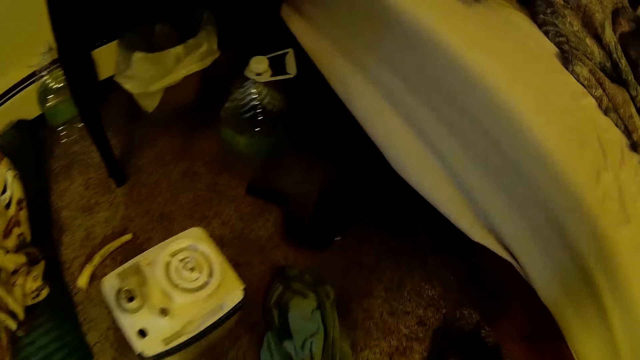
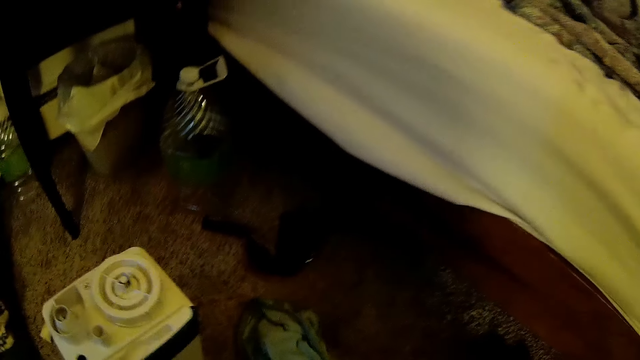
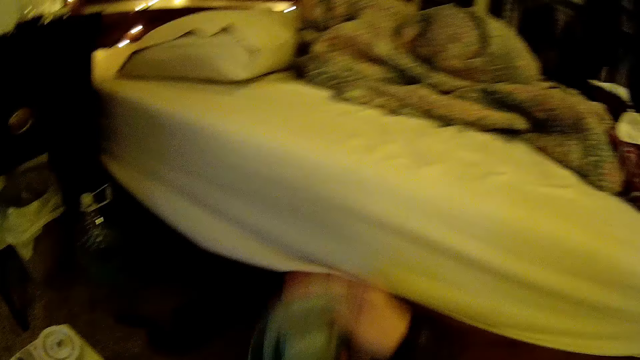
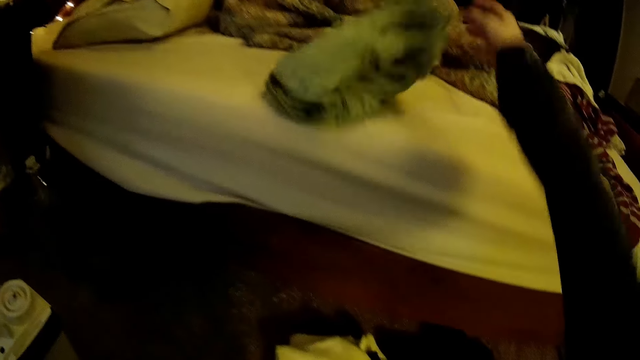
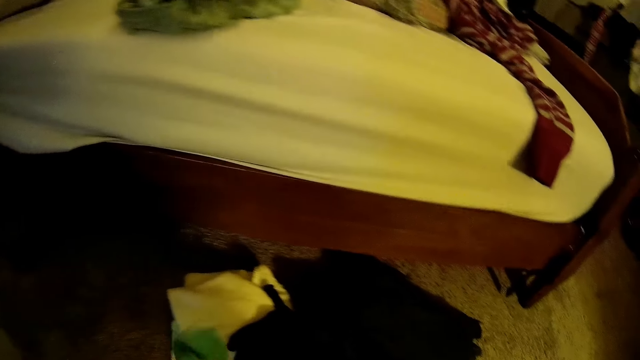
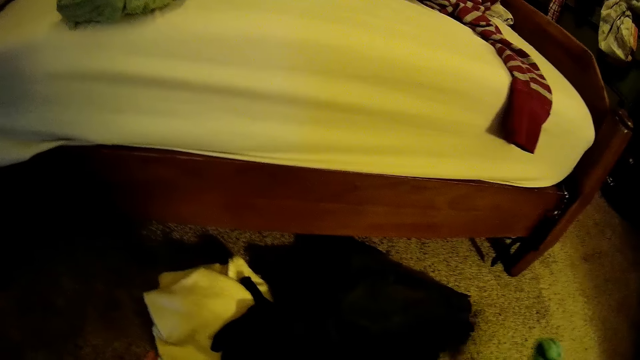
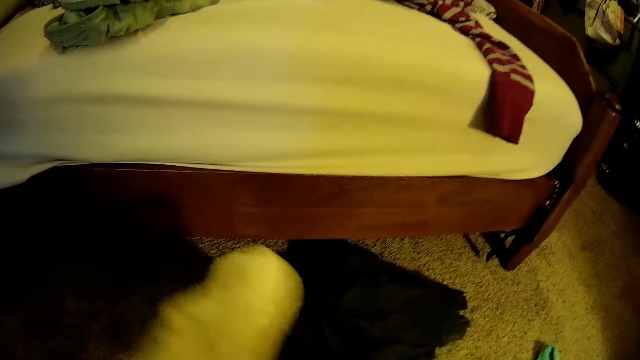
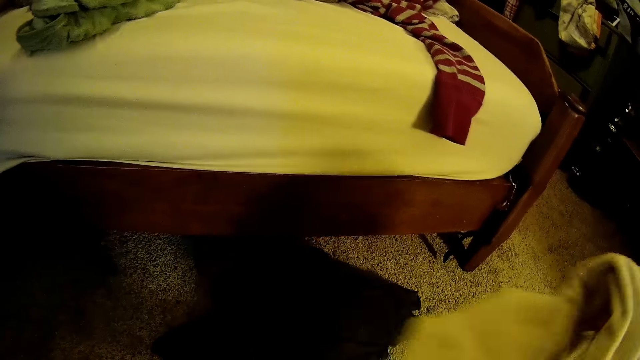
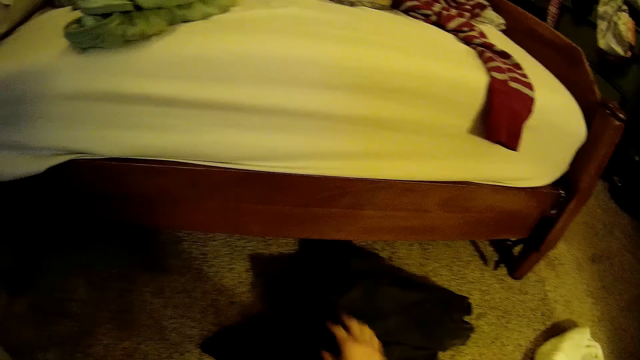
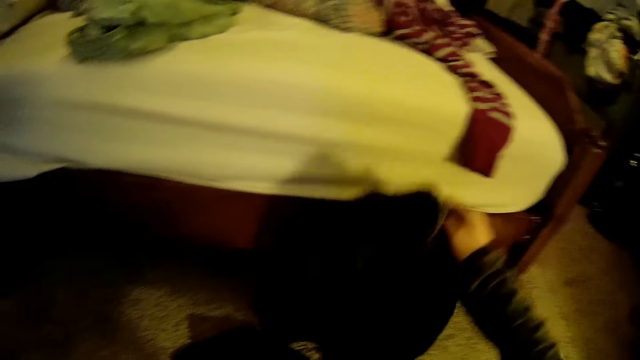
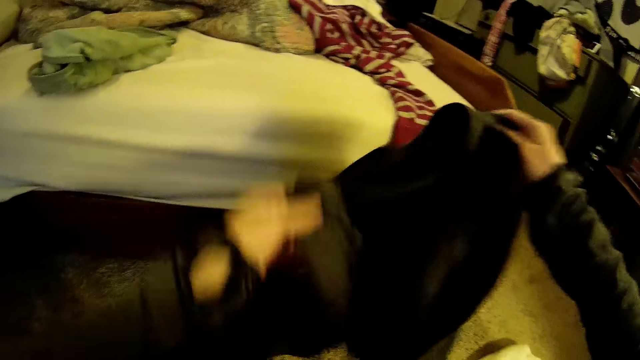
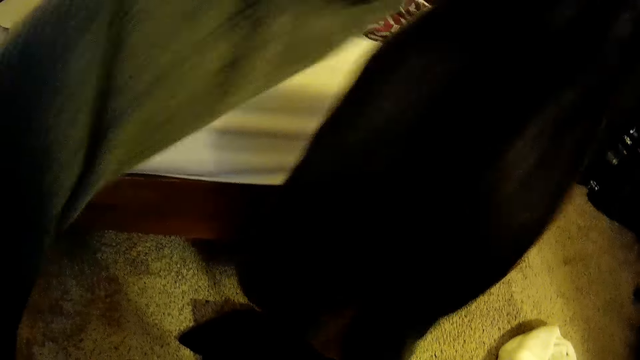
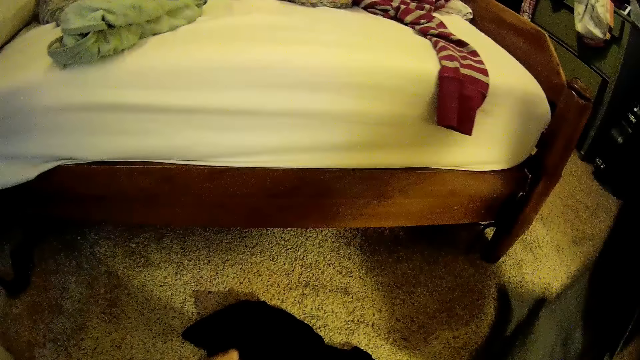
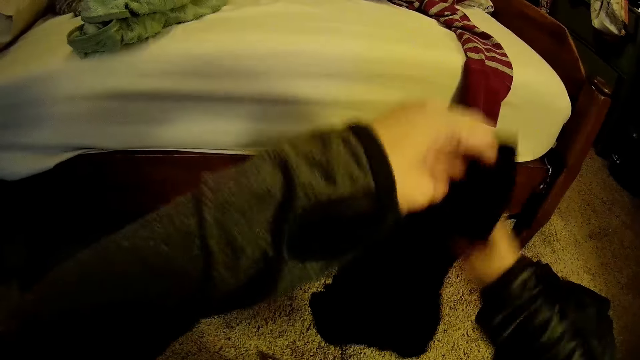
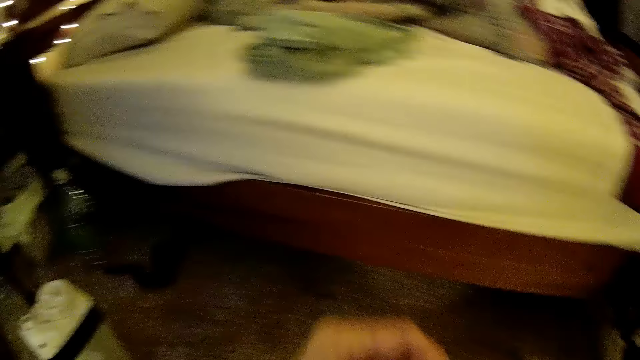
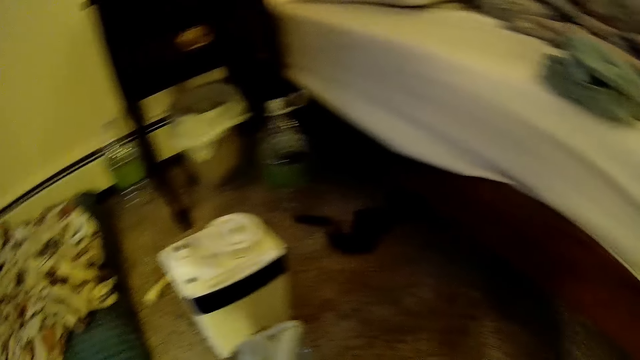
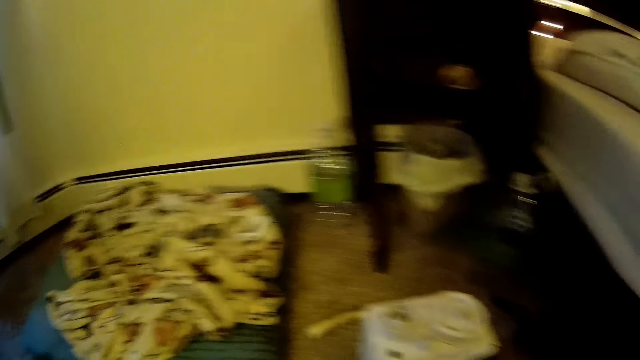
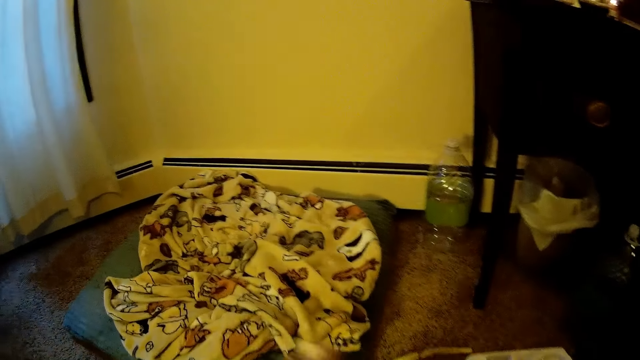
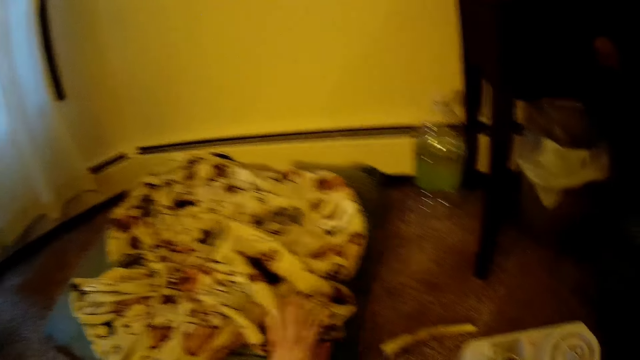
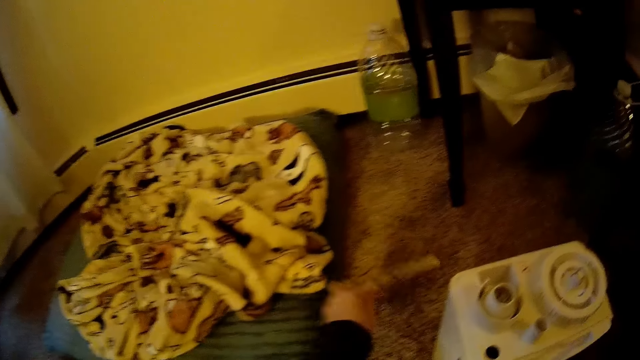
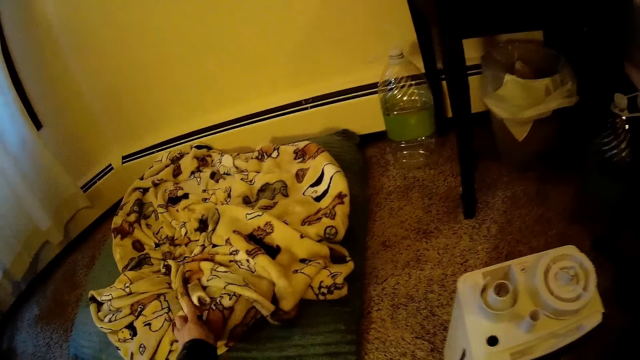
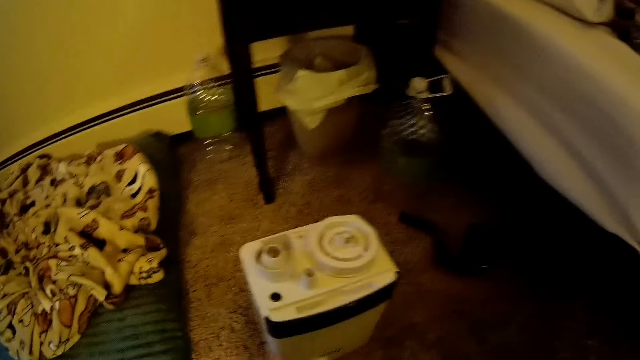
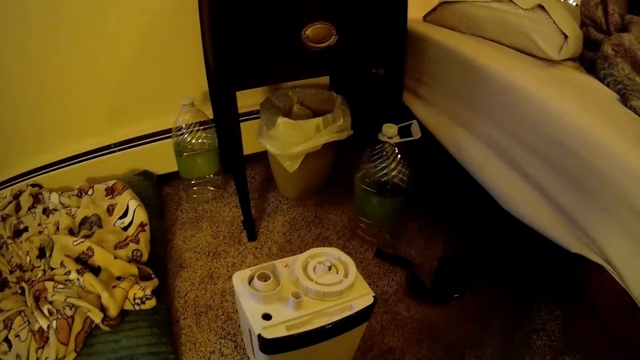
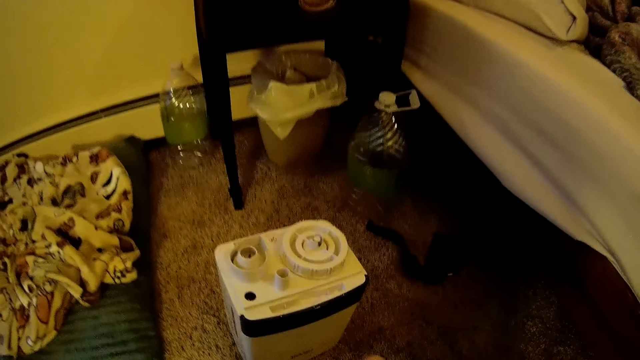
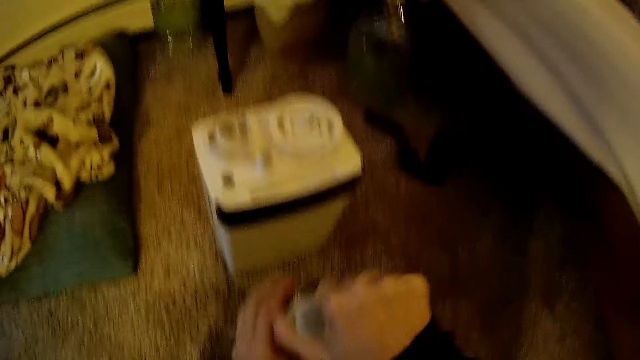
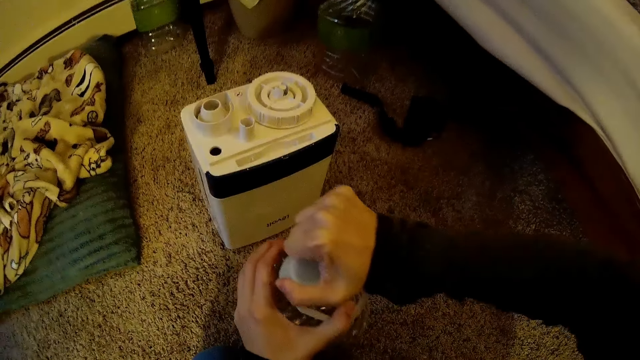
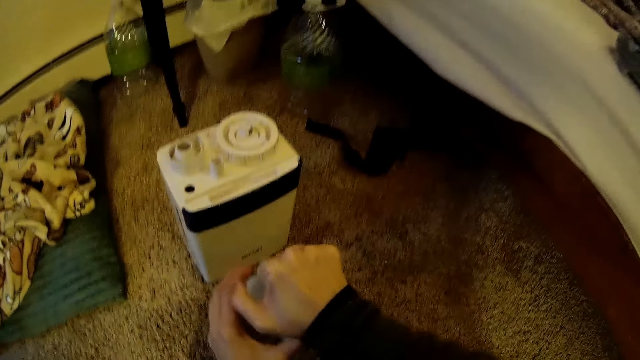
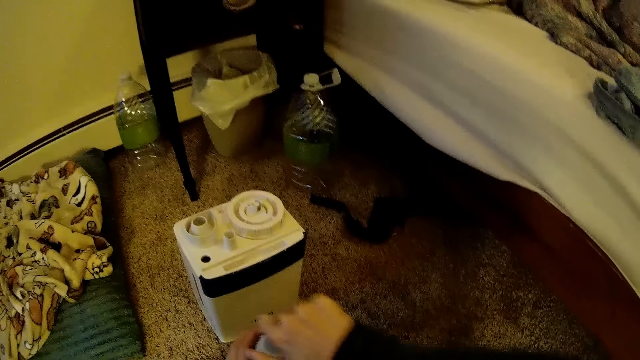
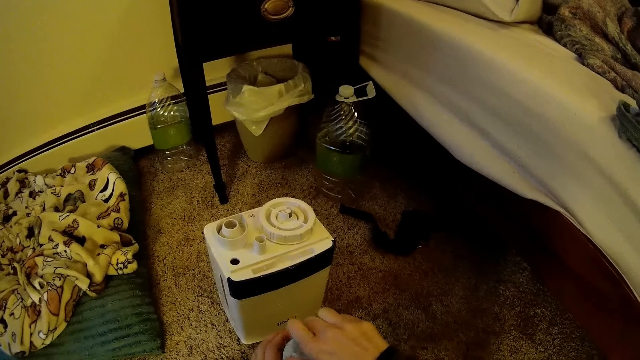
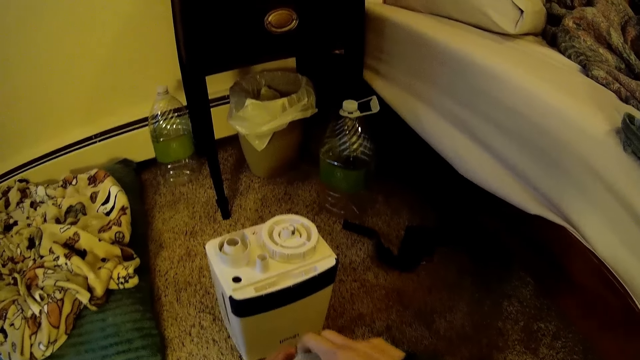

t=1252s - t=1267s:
The camera wearer picks a cloth from the floor with her right hand. She drops the cloth on the bed with her right hand. She picks a cloth from the floor with her left hand. She passes the cloth in her left hand to her right hand. She drops the cloth in her right hand on the floor with her right hand. She picks a black cloth from the floor with her right hand. She holds the black cloth with her left hand. She drops the black cloth on the floor with her right hand. She picks the black cloth from the floor with her left hand. She passes the black cloth from her left hand to her right hand. She looks around the room. She drops a stick on the mattress with her left hand. She picks the stick on the floor with her left hand. She drops the stick on the mattress with her left hand. She opens the bottled water with her right hand.

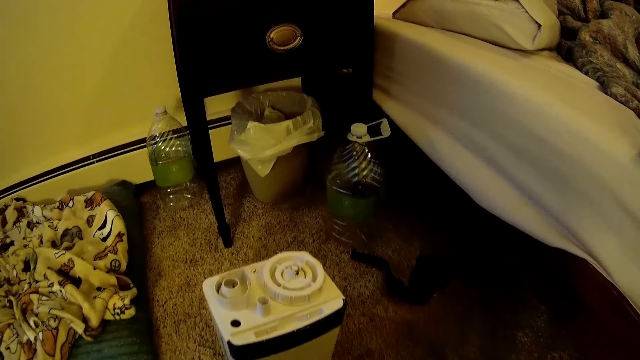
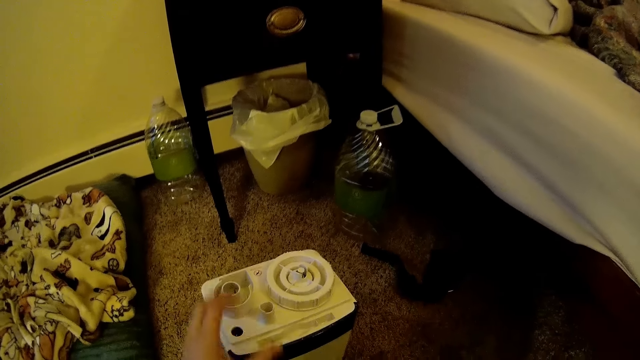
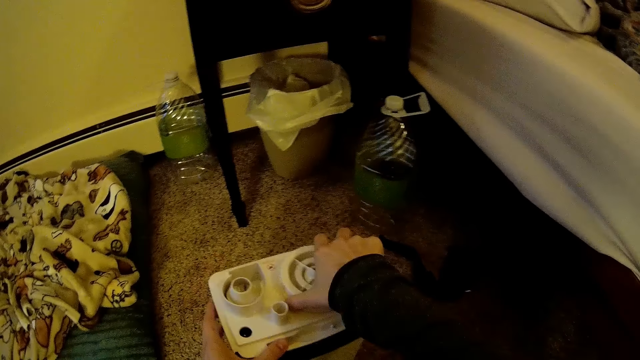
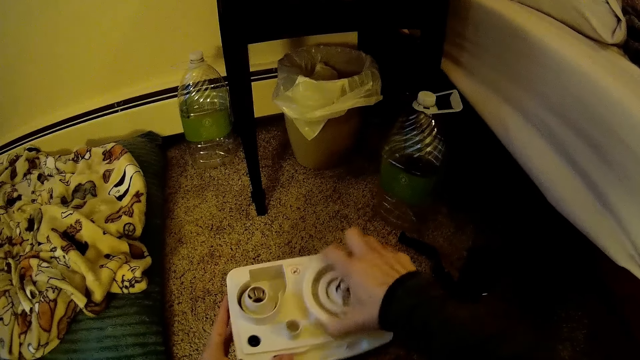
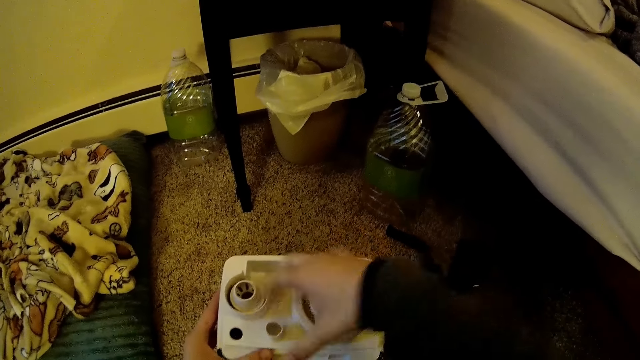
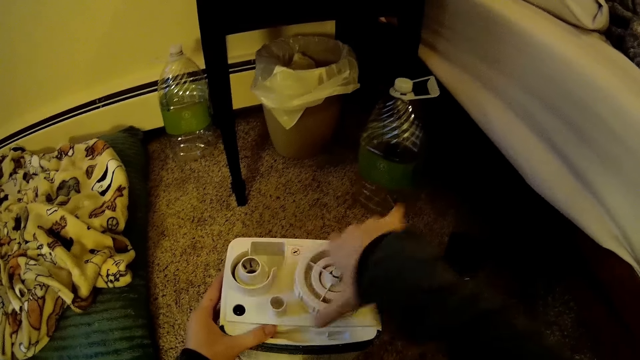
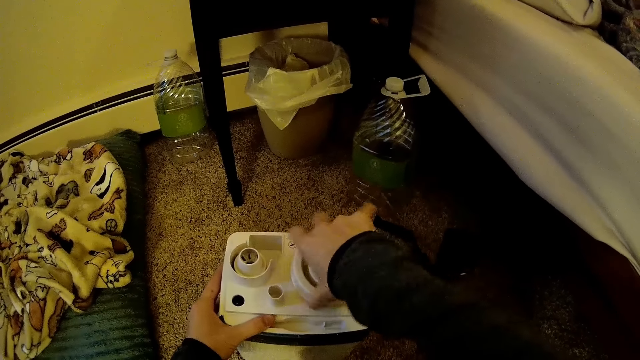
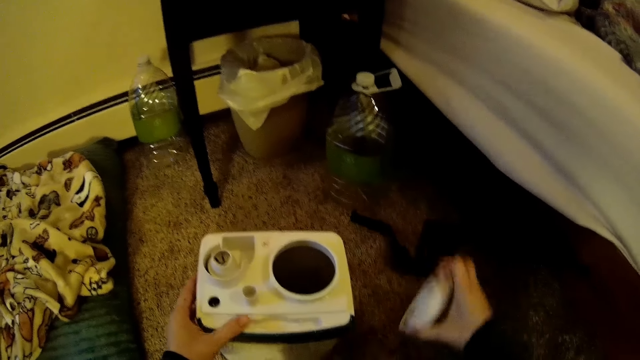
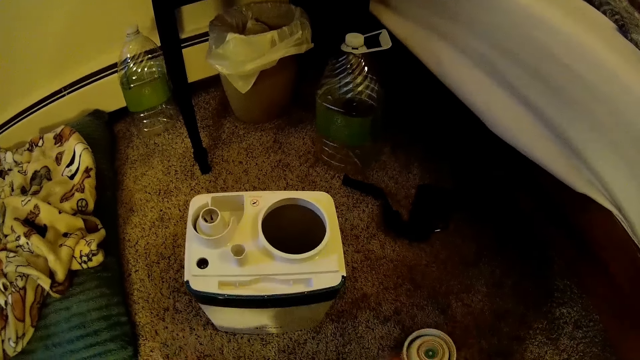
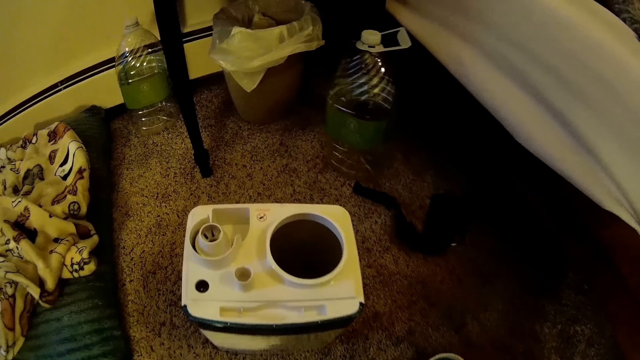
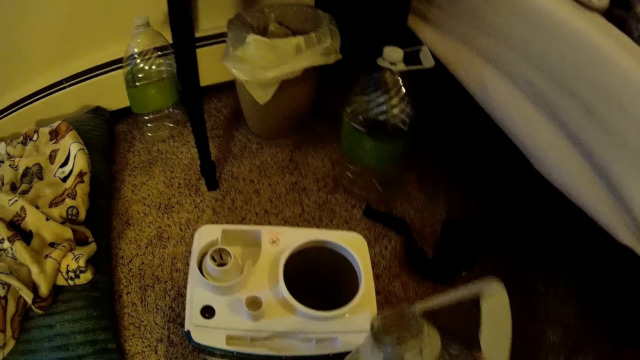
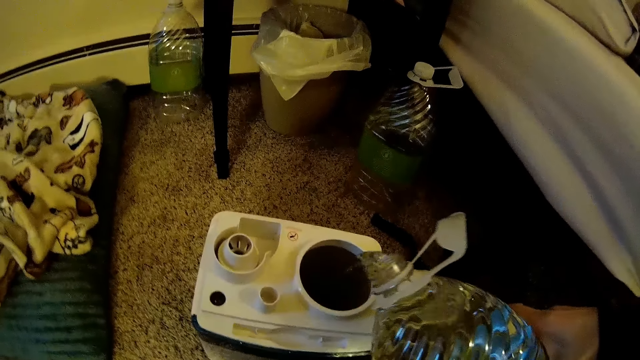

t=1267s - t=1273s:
The camera wearer holds the mini washer with her left hand. She opens the mini washer with her right hand. She drops the lid of the mini washer on the floor with her right hand. She pours water from the bottle inside the mini washer with her right hand.
